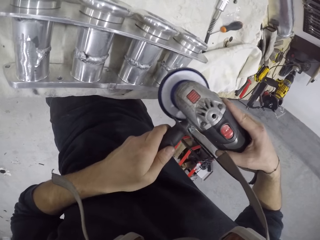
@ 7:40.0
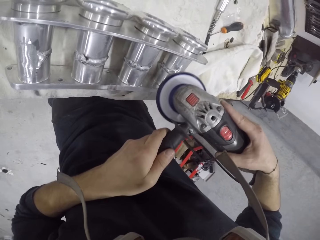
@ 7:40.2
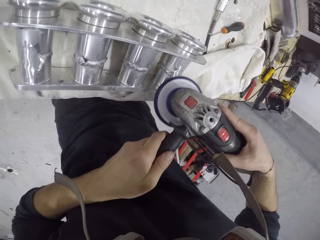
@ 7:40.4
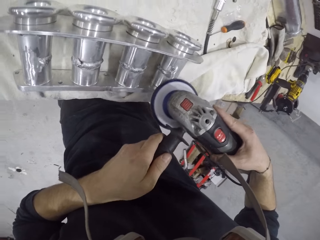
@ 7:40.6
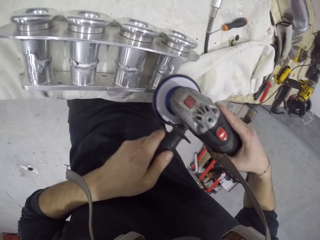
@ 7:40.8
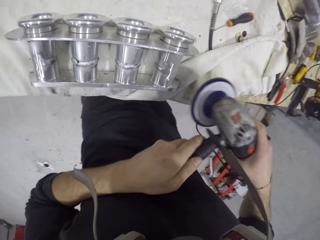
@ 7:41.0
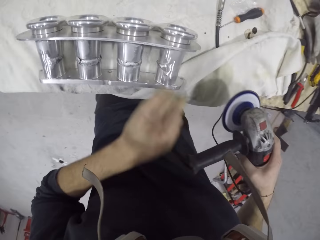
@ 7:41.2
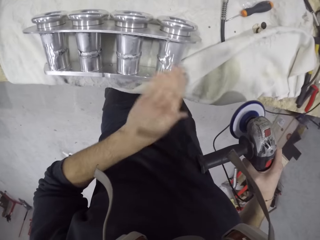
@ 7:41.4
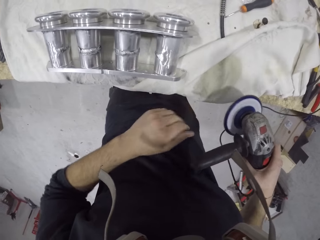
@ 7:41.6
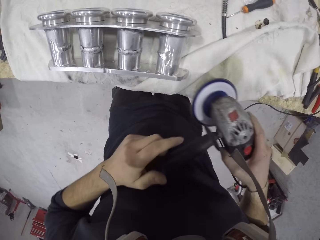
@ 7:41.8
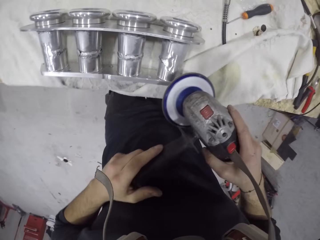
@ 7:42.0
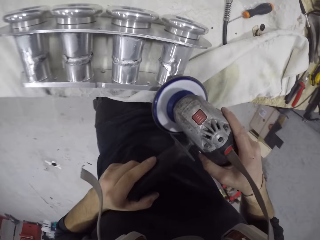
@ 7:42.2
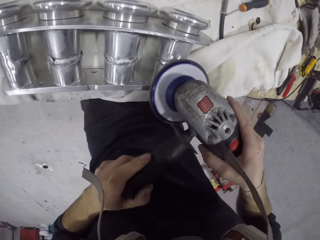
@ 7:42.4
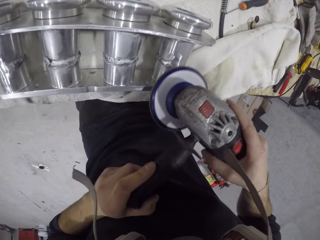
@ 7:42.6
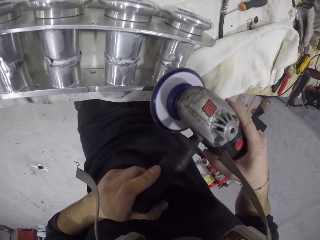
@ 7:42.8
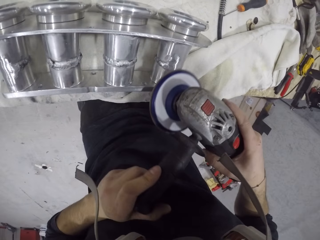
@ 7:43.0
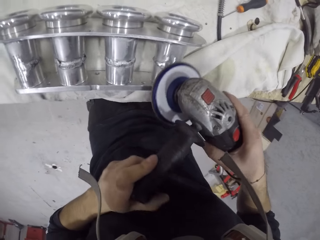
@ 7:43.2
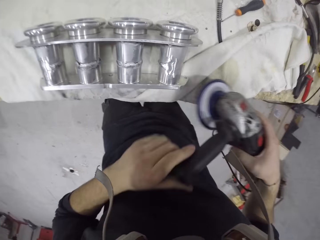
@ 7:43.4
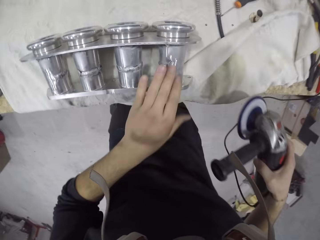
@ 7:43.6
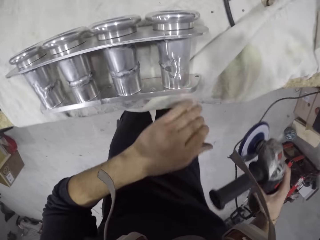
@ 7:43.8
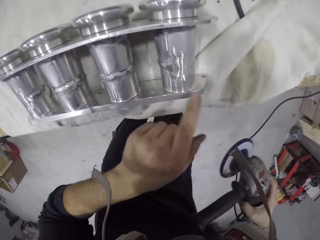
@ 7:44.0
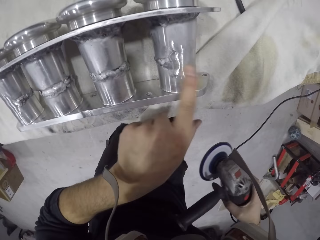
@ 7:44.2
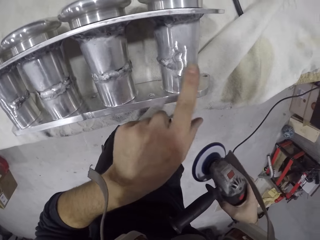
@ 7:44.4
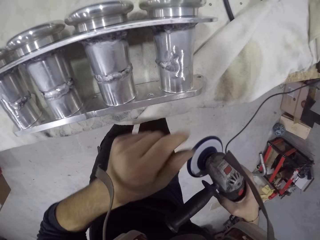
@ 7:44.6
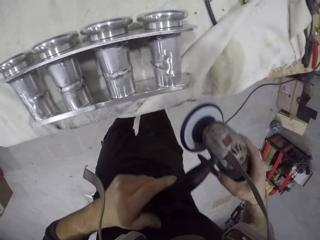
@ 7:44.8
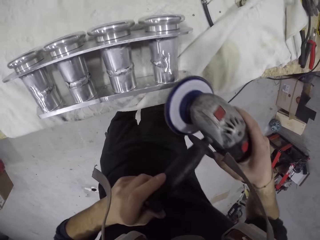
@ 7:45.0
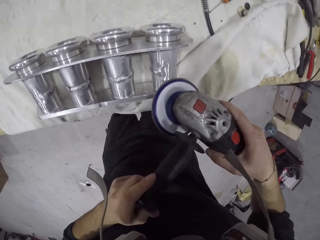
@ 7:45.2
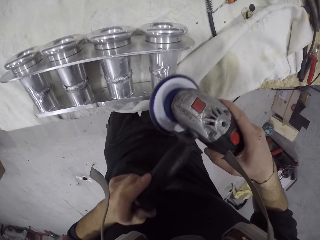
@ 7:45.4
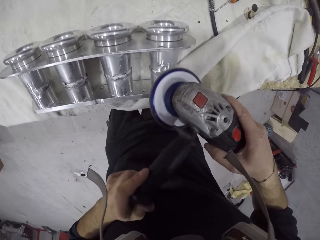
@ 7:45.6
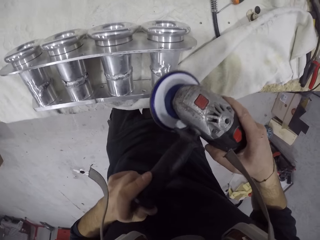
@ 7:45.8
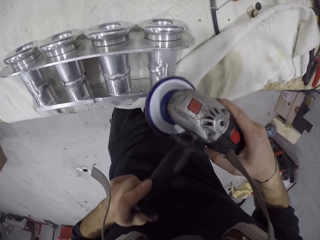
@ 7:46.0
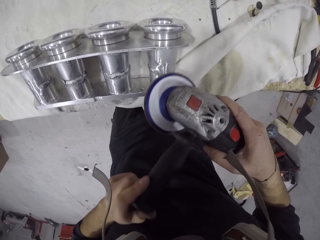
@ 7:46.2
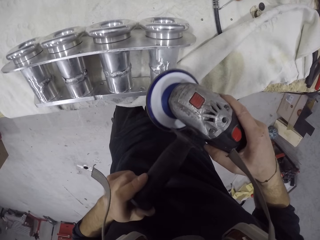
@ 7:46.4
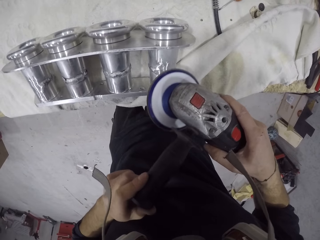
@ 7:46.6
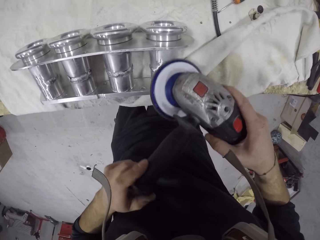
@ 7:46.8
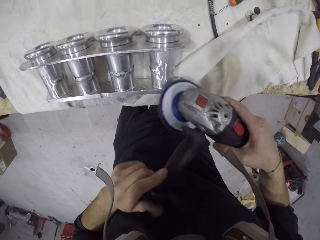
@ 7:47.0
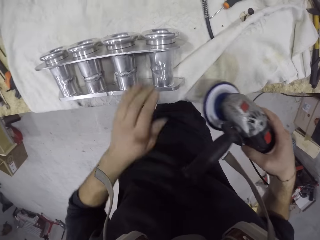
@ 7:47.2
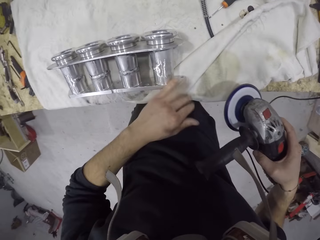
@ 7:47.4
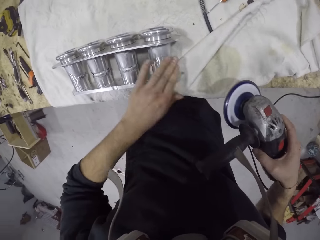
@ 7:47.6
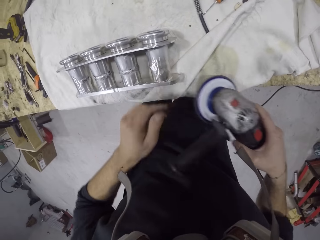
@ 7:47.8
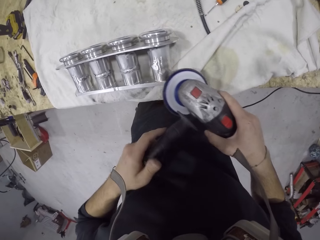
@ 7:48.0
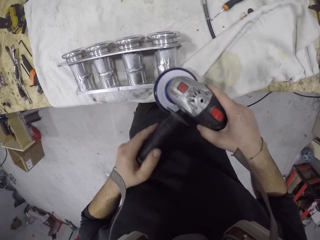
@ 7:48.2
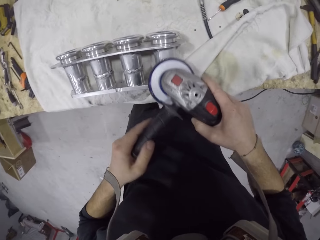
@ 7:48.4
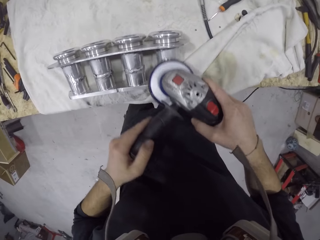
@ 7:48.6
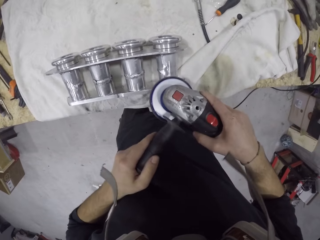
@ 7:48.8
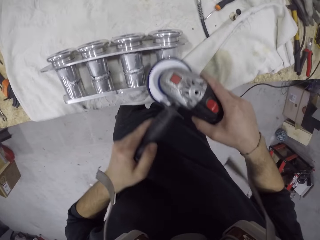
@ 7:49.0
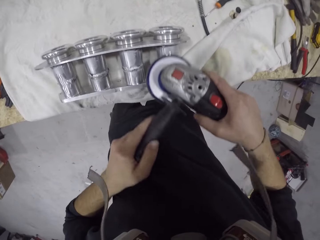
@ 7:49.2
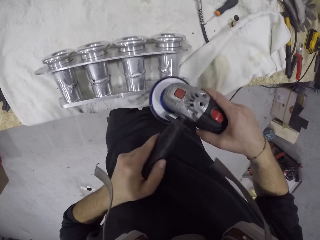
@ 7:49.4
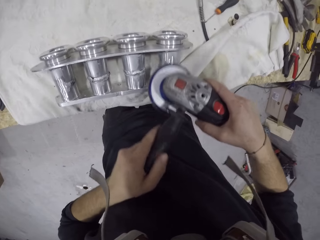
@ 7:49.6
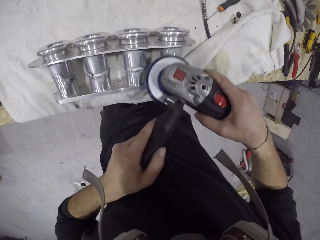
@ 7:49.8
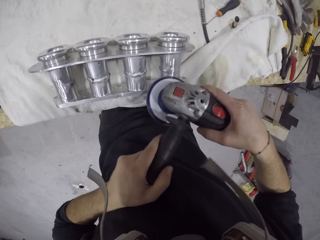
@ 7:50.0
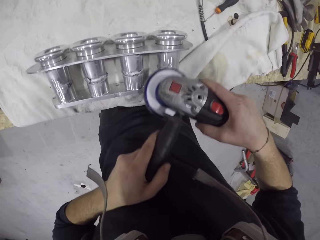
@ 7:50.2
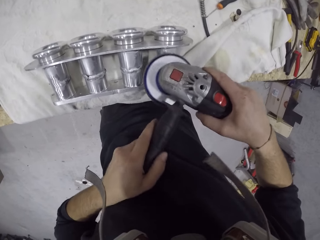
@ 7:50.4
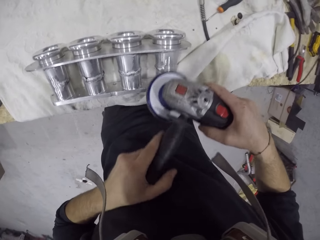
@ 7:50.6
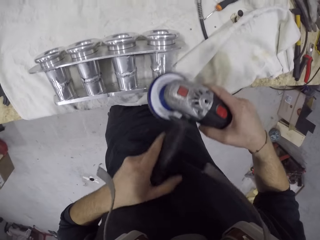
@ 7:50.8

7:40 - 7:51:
The camera wearer wipes the intake manifold on the table with his left hand. He sands the intake manifold on the table with the sanding machine in his hands. He wipes the intake manifold on the table with his left hand. He sands the intake manifold on the table with the sanding machine in his hands. He wipes the intake manifold on the table with his left hand. He sands the intake manifold on the table with the sanding machine in his hands.

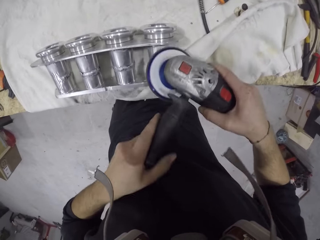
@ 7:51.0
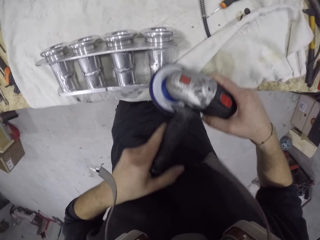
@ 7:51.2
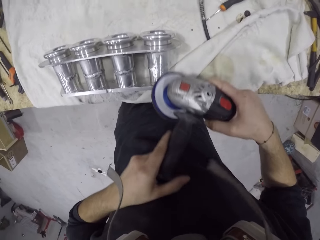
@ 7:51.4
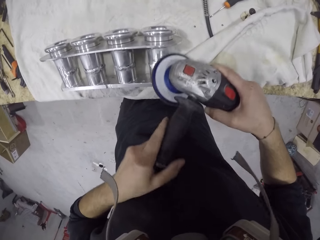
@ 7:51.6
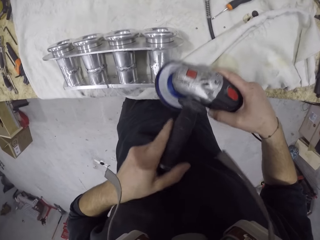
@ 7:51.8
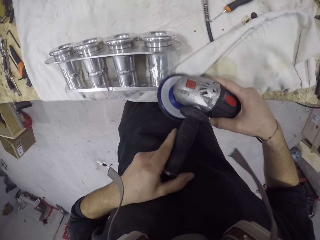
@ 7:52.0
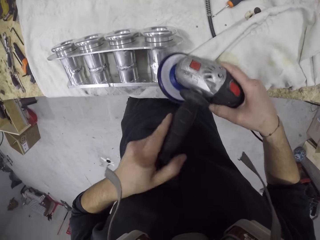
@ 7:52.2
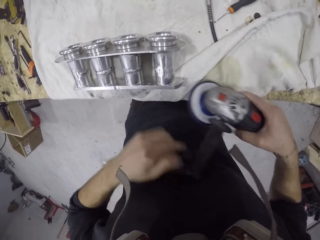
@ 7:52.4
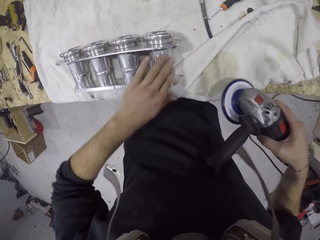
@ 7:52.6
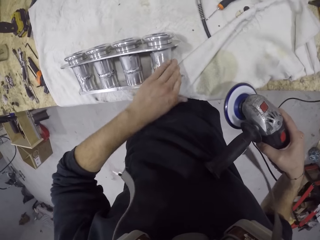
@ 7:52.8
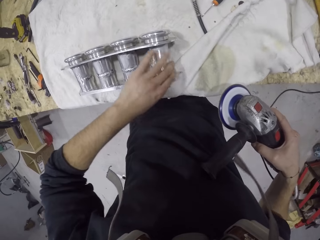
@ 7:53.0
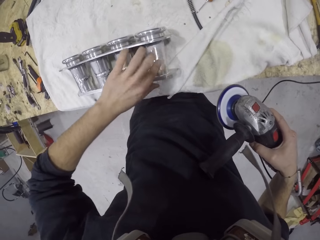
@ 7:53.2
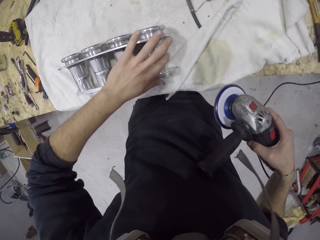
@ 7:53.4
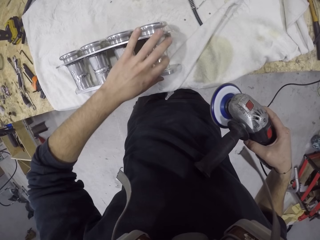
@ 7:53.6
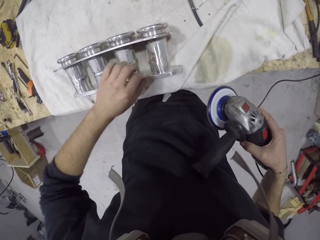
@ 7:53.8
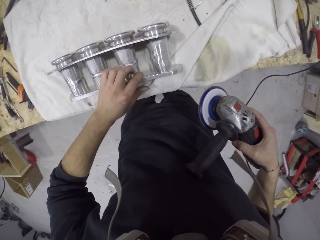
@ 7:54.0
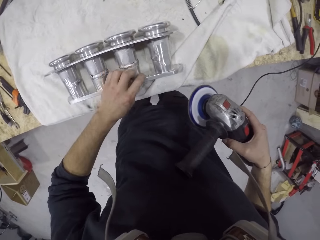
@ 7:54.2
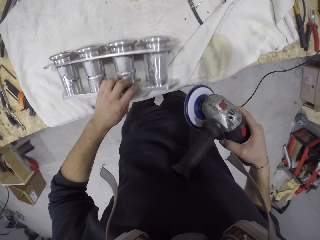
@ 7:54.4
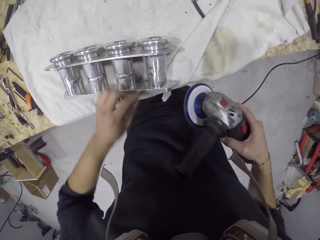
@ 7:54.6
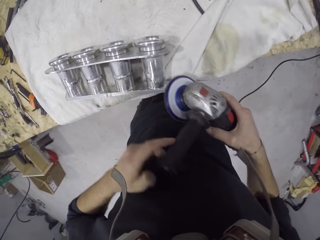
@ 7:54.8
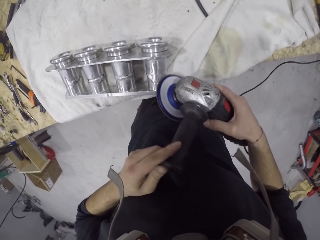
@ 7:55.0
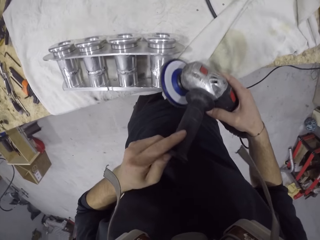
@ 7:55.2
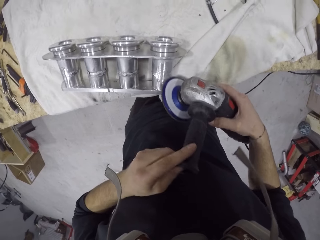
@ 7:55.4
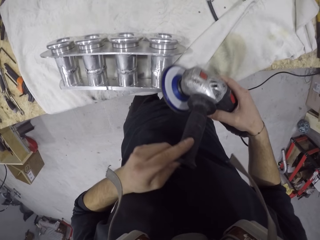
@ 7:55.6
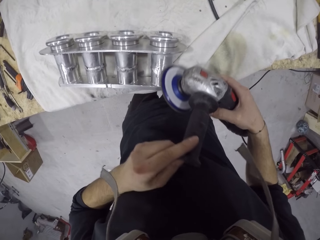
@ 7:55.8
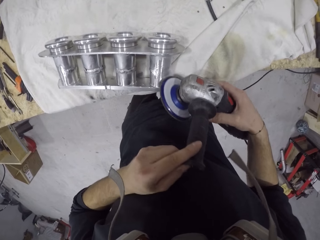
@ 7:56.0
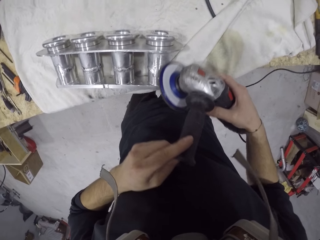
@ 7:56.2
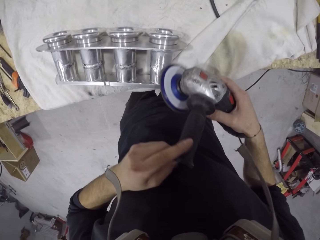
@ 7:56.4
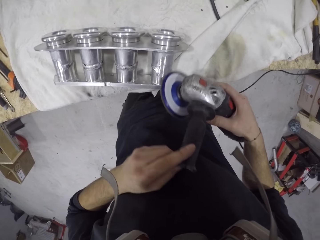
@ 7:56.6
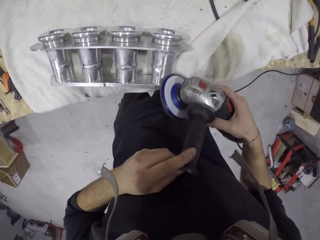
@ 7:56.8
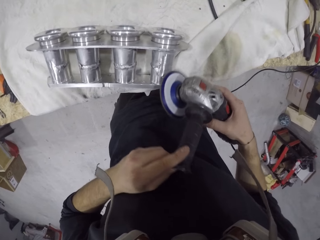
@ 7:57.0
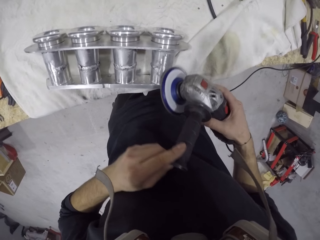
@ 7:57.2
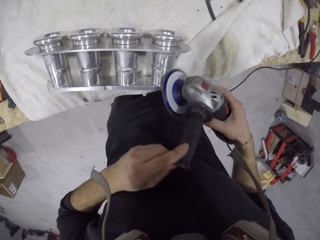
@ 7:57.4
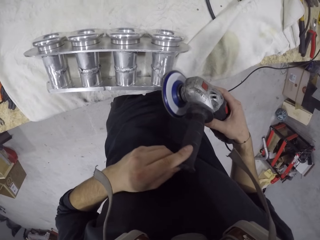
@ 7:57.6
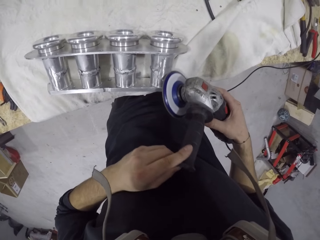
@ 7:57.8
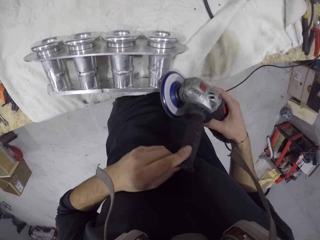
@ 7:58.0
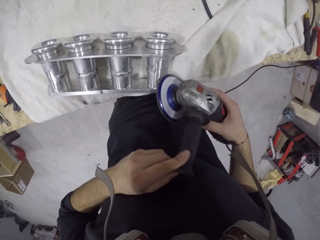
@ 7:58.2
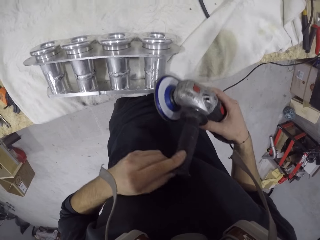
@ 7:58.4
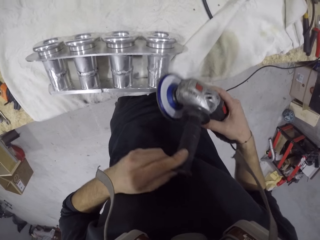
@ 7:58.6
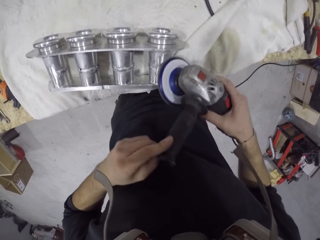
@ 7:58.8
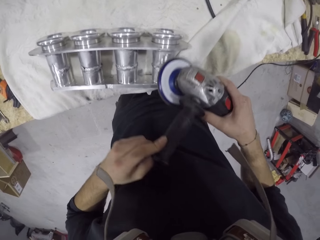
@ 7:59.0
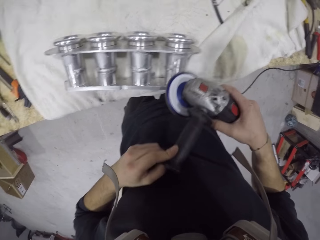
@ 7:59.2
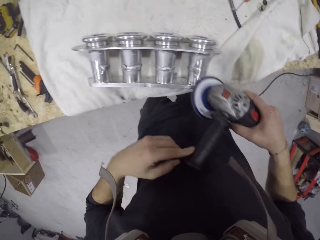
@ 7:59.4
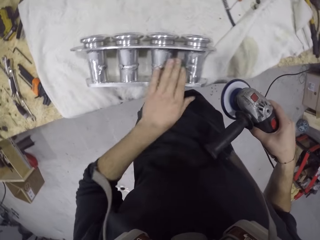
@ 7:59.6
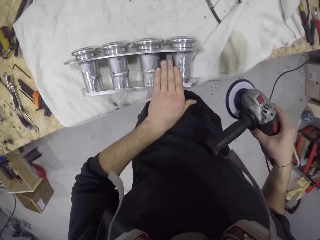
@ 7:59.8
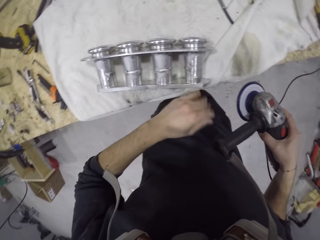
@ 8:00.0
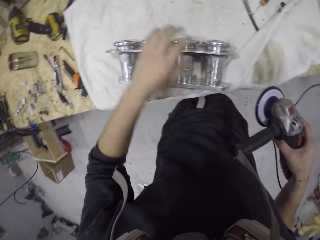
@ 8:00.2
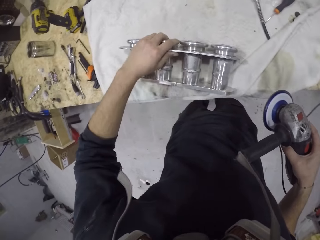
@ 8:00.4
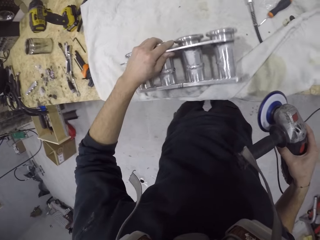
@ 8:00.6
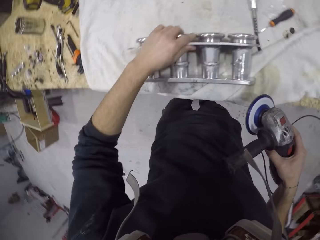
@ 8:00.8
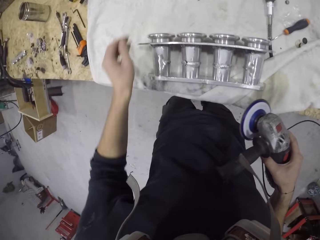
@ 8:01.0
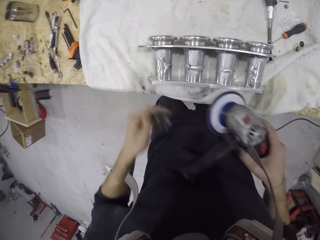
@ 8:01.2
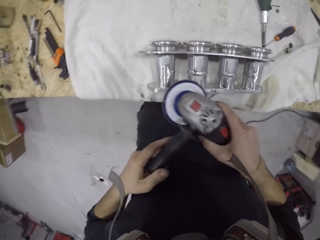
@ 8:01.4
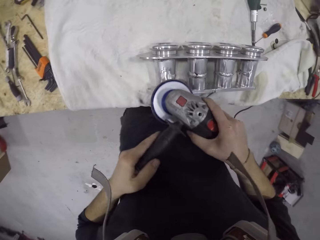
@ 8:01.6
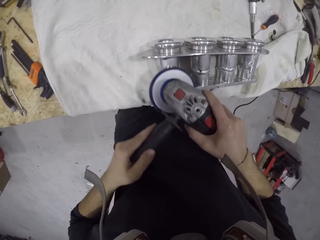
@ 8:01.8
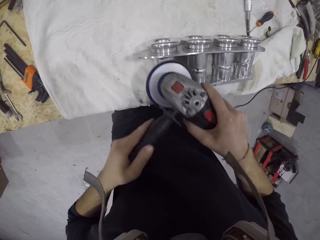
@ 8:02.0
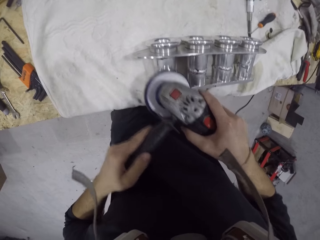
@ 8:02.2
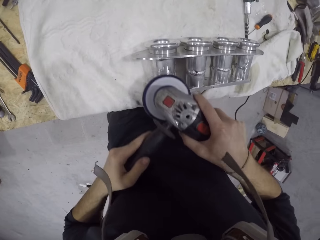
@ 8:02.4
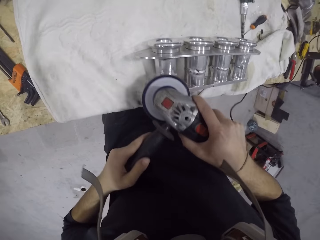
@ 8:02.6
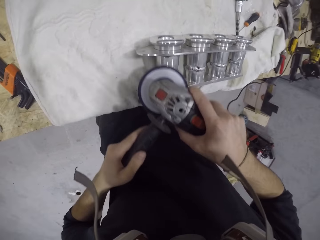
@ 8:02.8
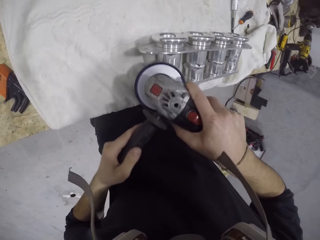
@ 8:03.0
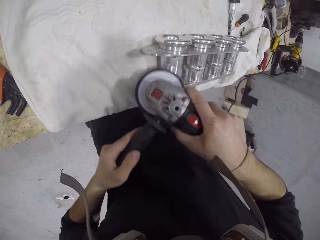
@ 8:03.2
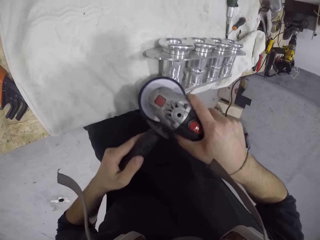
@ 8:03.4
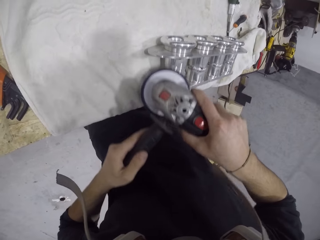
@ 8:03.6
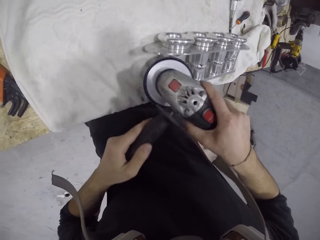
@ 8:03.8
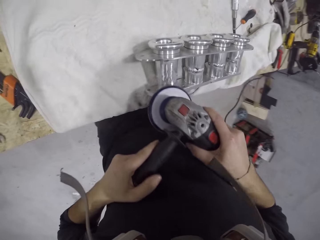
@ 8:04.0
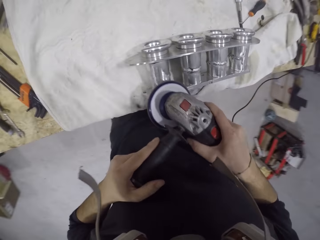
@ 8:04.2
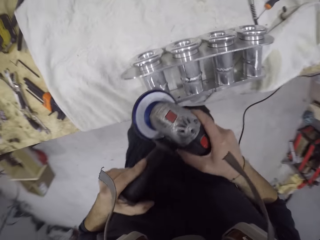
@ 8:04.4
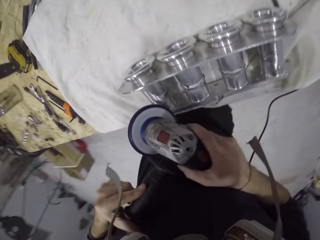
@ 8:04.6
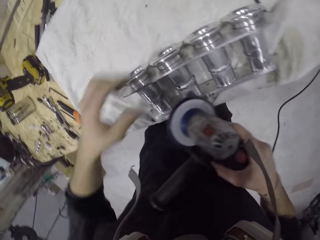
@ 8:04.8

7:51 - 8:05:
The camera wearer wipes the intake manifold on the table with his left hand. He adjusts the intake manifold on the table with his left hand. He sands the intake manifold on the table with the sanding machine in his hands. He wipes the intake manifold on the table with his left hand. He adjusts the intake manifold on the table with his left hand. He sands the intake manifold on the table with the sanding machine in his hands.
